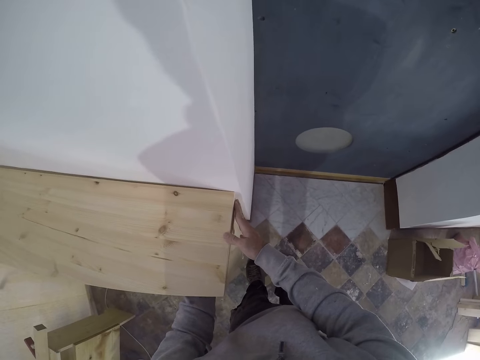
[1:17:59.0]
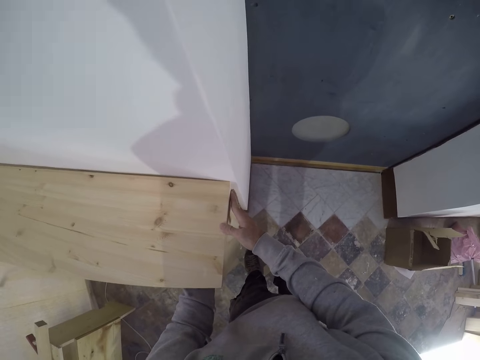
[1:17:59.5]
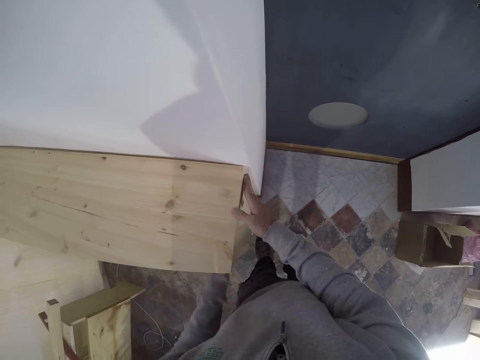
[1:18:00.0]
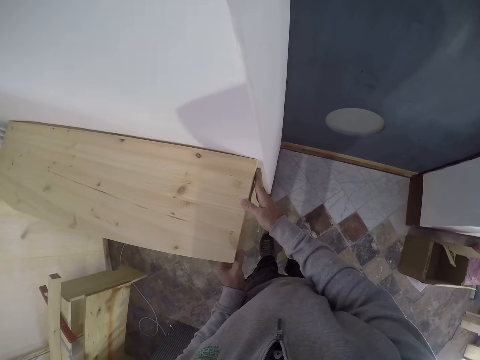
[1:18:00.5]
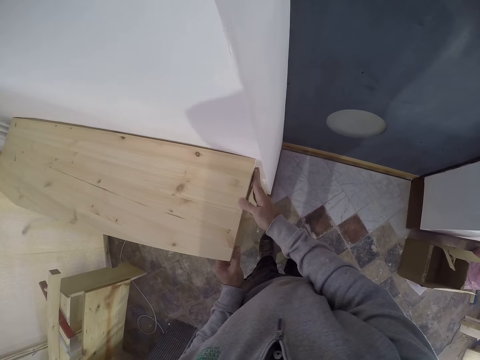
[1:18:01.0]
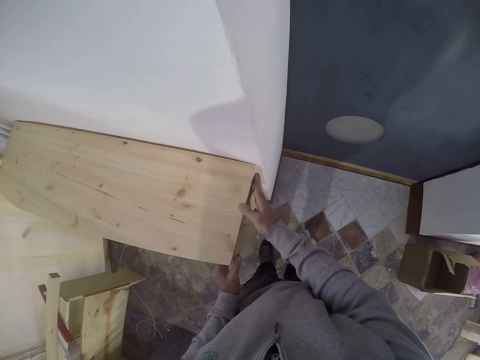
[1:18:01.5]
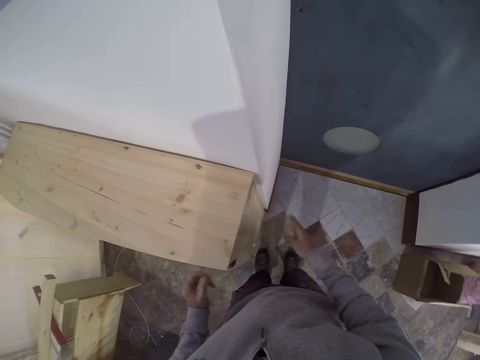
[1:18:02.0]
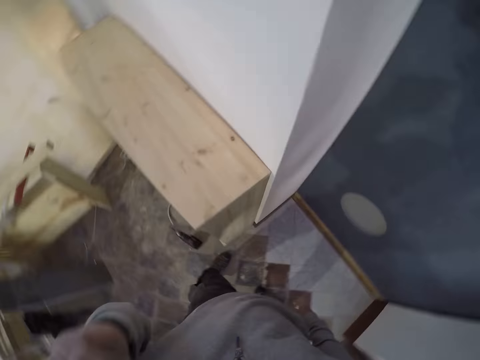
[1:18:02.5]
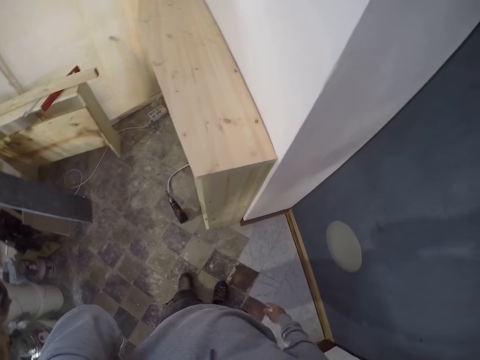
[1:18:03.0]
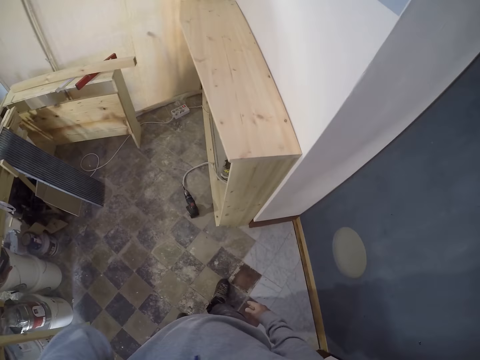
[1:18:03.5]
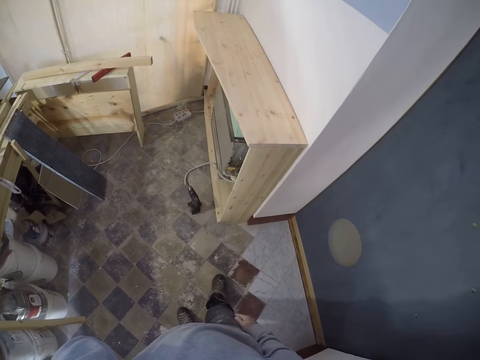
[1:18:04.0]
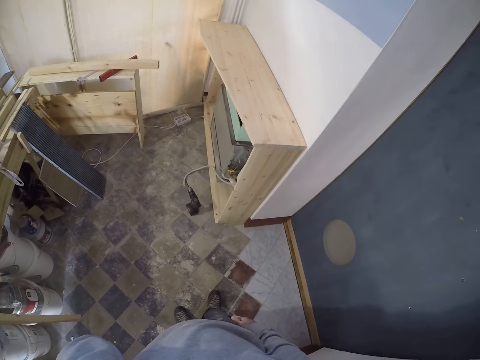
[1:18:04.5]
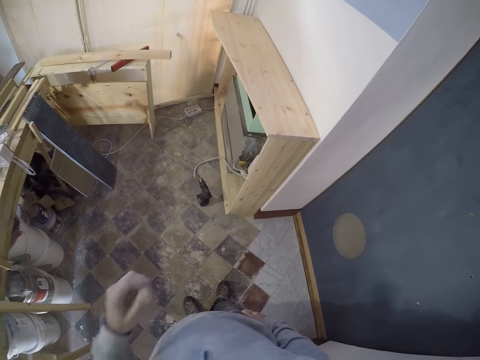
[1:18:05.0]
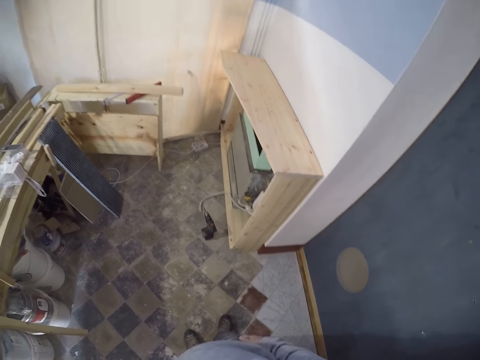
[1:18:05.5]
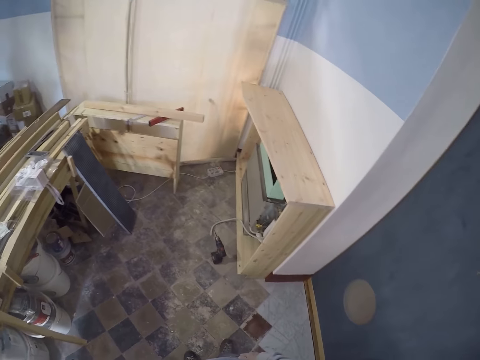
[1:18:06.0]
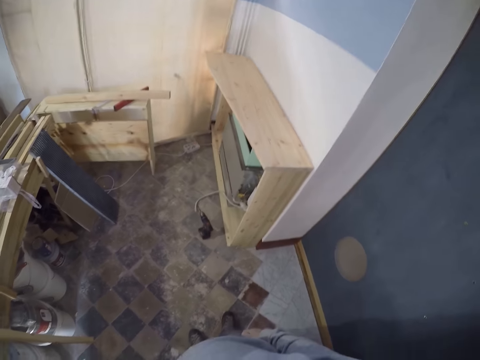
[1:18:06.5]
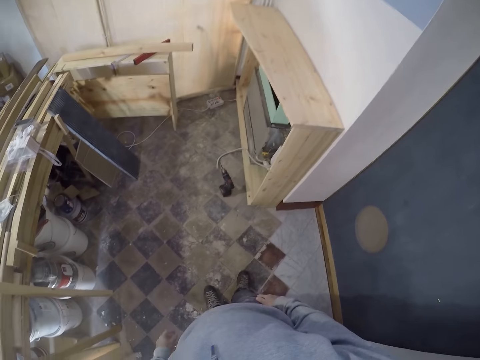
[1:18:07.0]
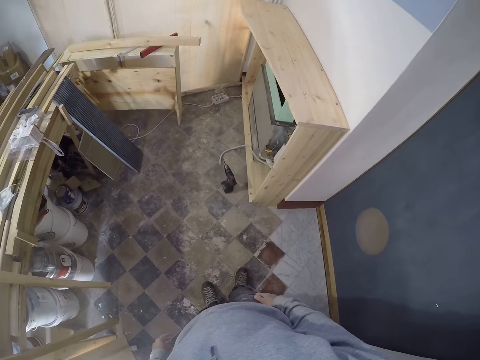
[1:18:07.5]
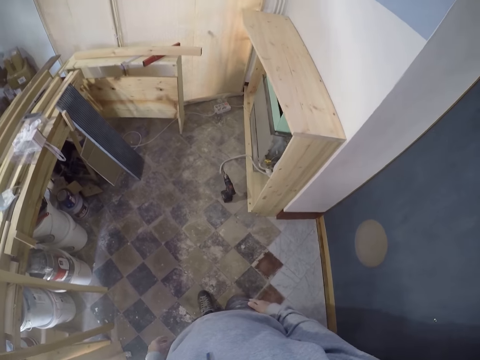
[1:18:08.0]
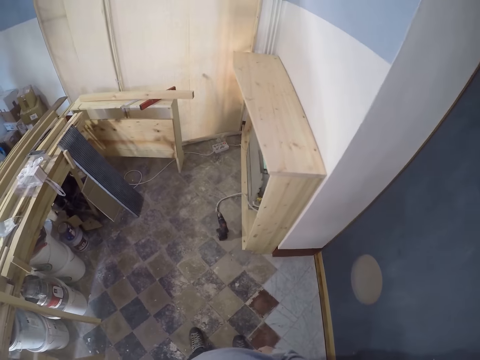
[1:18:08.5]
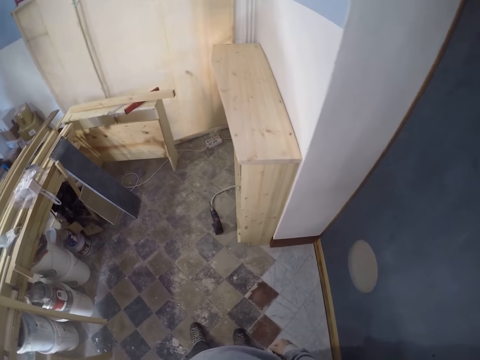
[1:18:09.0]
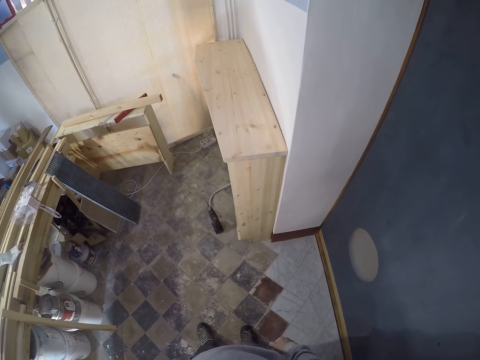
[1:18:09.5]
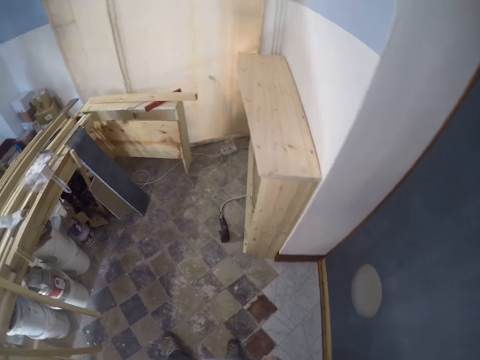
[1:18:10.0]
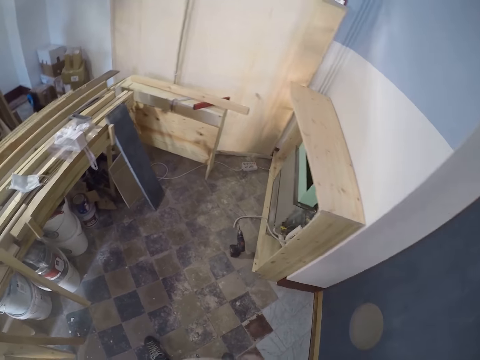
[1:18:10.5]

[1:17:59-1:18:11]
The camera wearer removes his hands from the board. He touches his face with his left hand. He looks on the cabinet. He lowers his hand. He looks around.

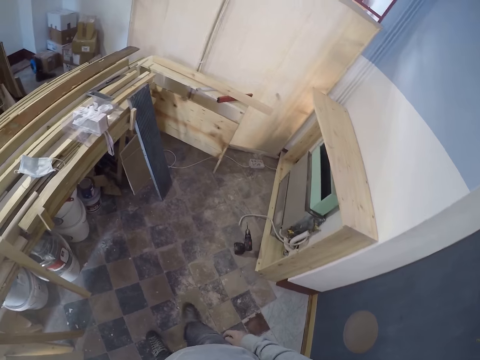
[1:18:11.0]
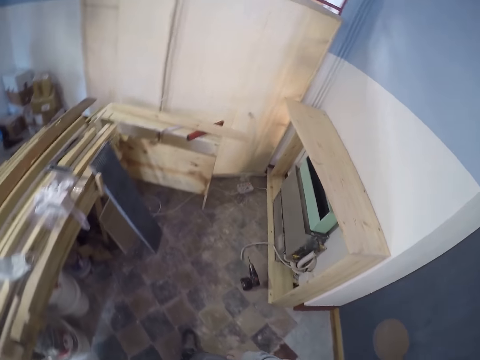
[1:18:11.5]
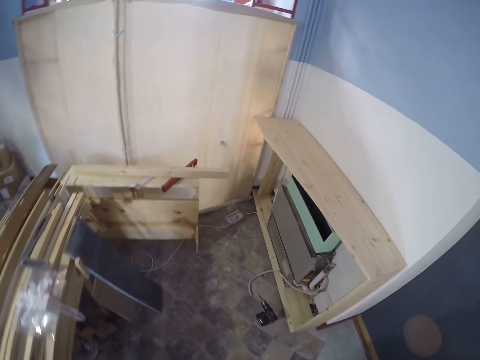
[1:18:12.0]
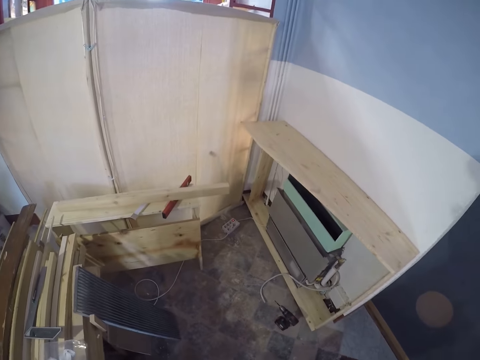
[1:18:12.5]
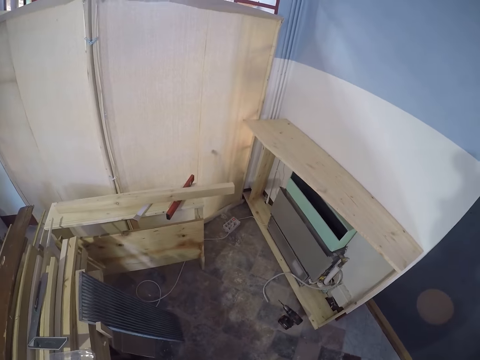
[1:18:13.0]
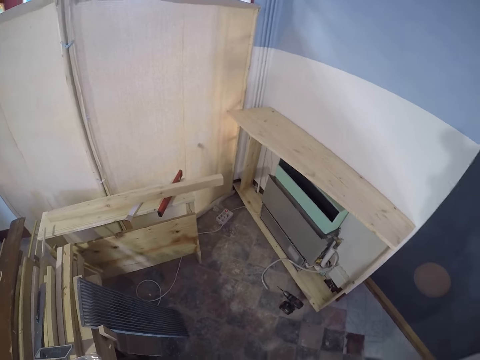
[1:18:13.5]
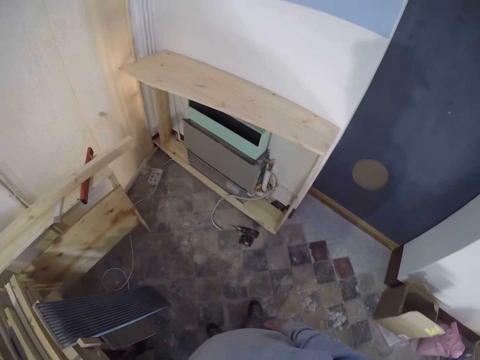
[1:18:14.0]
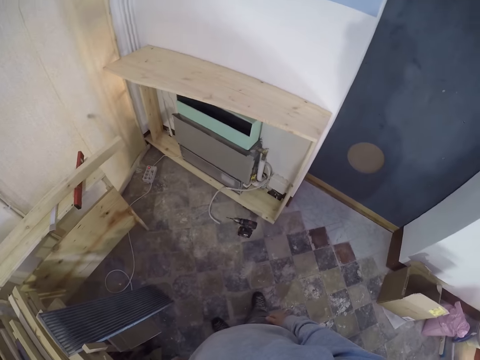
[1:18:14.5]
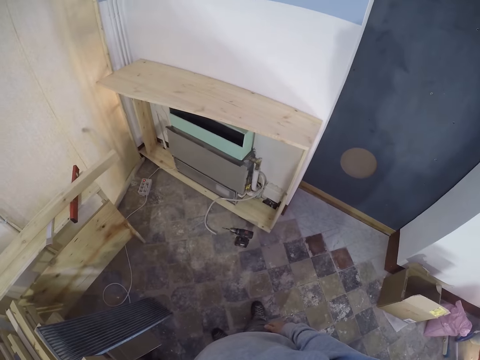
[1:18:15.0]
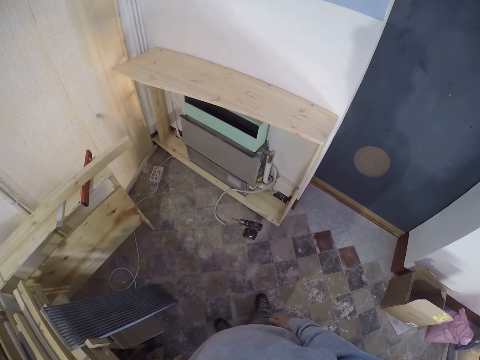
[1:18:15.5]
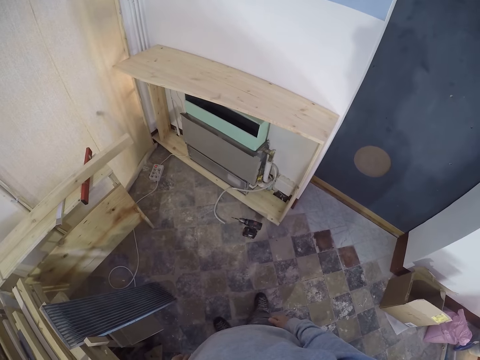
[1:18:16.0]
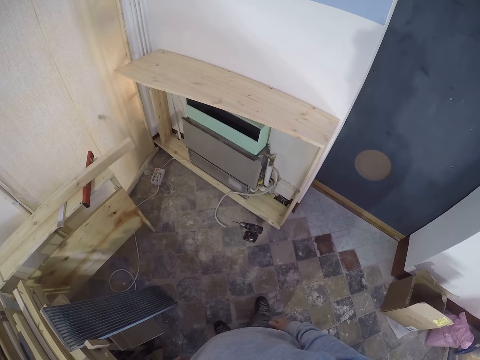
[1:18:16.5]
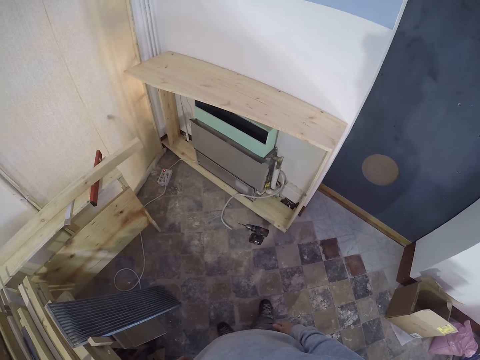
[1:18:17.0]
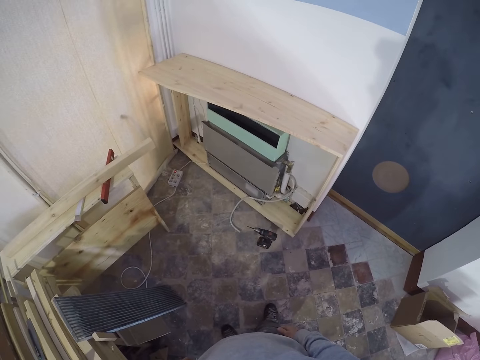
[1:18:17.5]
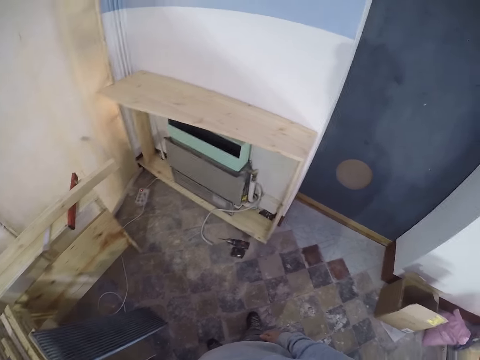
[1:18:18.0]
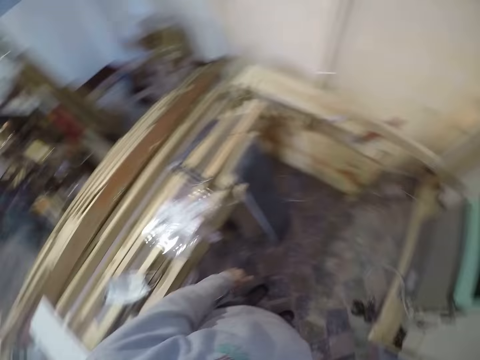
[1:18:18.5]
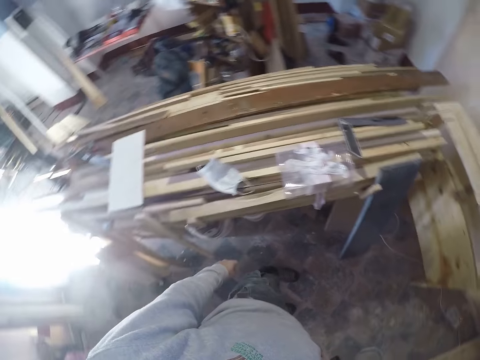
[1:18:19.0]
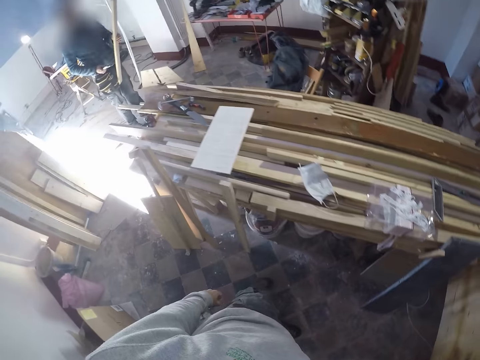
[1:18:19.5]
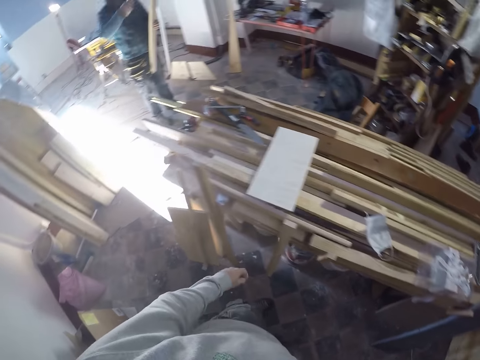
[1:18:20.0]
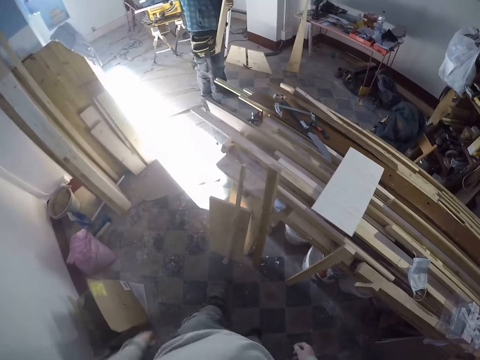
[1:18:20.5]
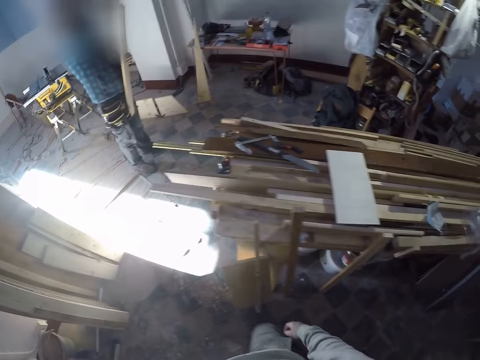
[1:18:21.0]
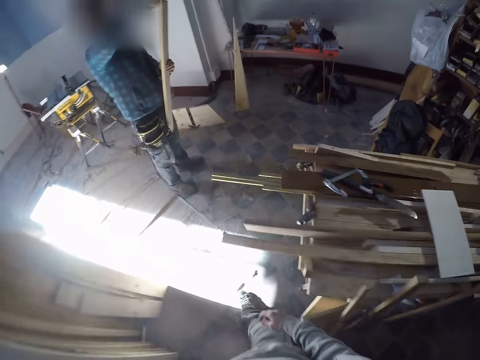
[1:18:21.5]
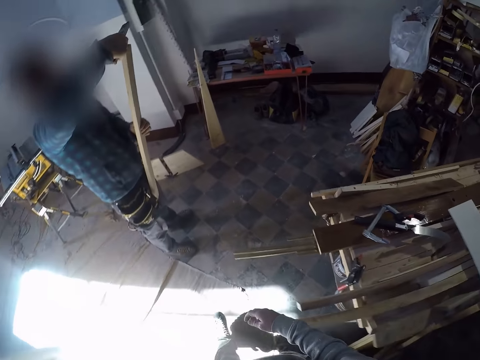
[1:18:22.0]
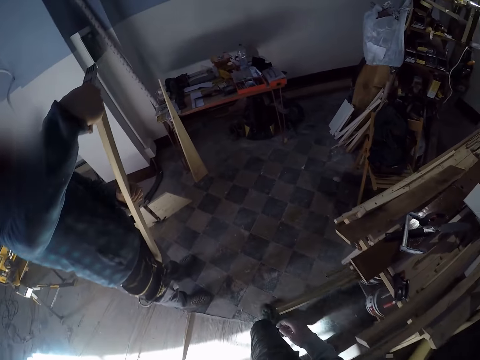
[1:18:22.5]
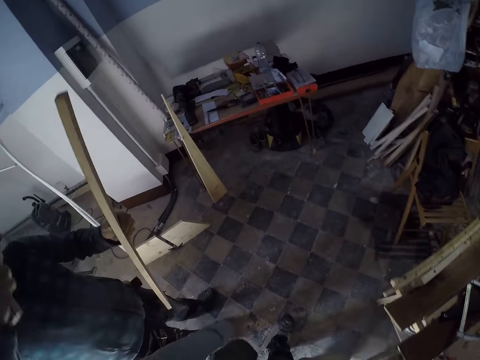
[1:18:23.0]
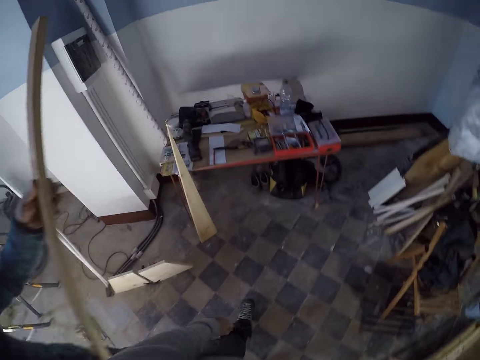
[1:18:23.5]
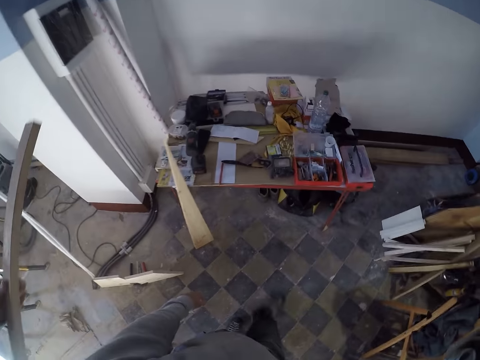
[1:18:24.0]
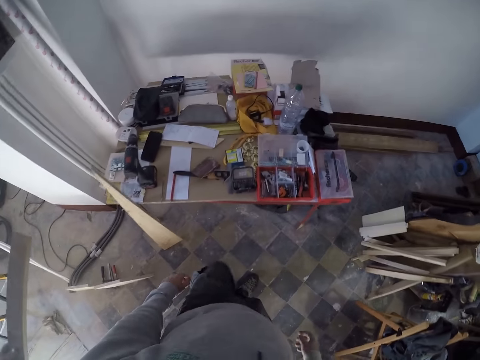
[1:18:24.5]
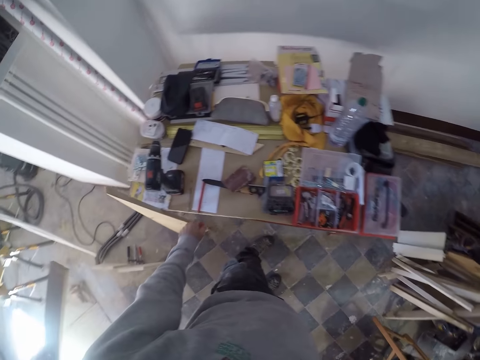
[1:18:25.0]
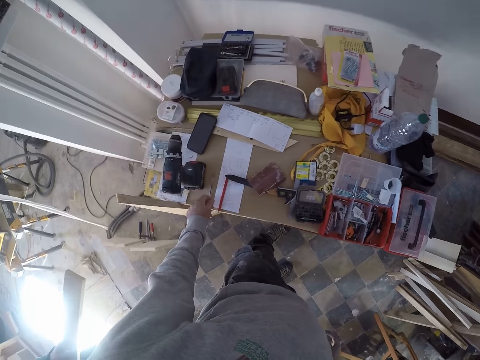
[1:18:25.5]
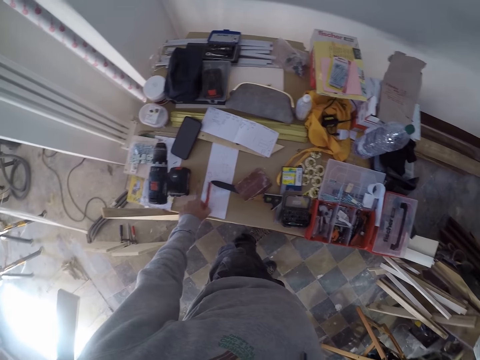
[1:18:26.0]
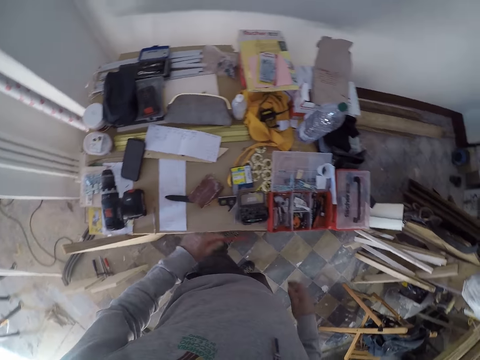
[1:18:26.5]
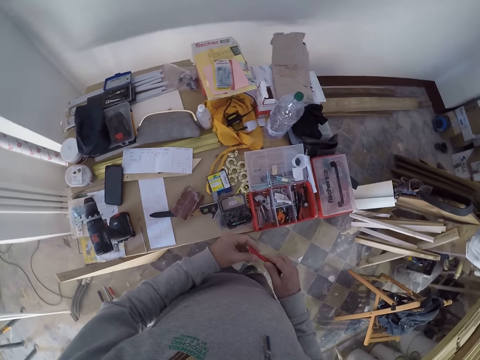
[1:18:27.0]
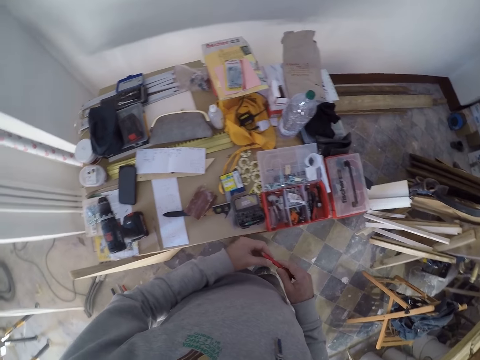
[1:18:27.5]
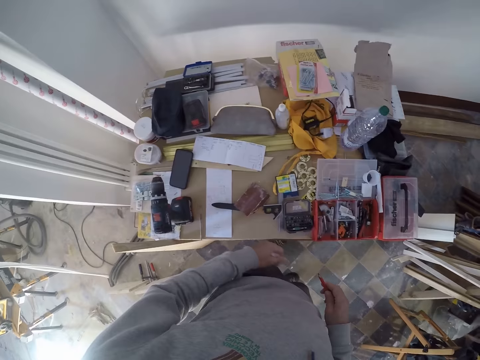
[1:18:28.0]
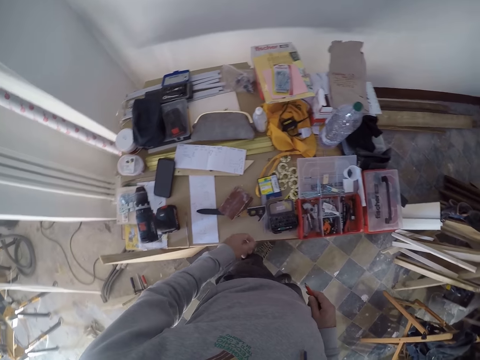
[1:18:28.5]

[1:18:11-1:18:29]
The camera wearer walks around. He looks on the cabinet. He looks around. A man holds the lumber in his left hand. The camera wearer walks to a workbench. He picks up a marker pen from the workbench with his left hand. He passes the pen from his left hand to his right hand. He holds the marker pen with his right hand.
